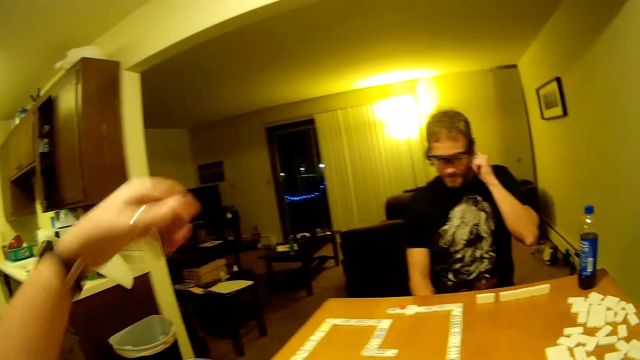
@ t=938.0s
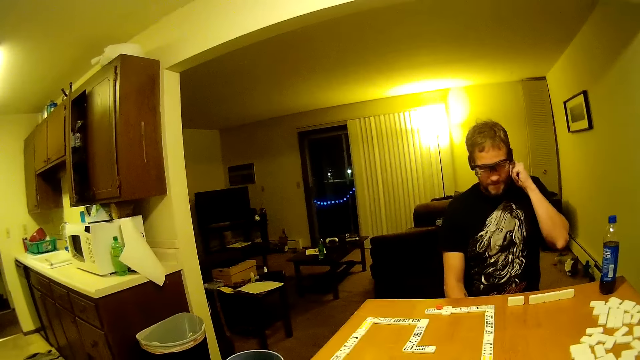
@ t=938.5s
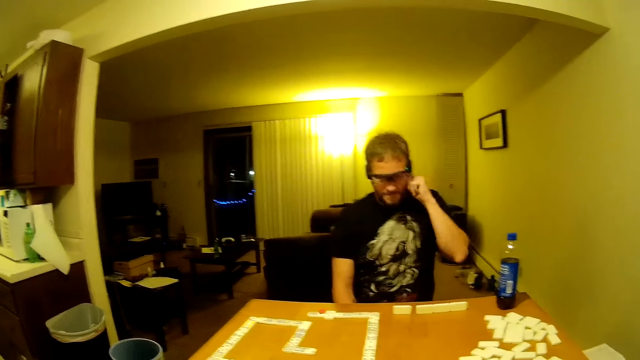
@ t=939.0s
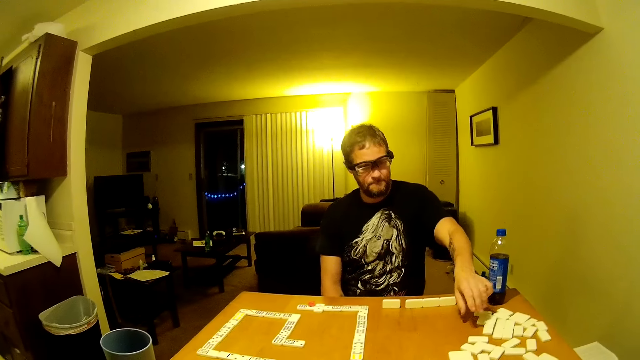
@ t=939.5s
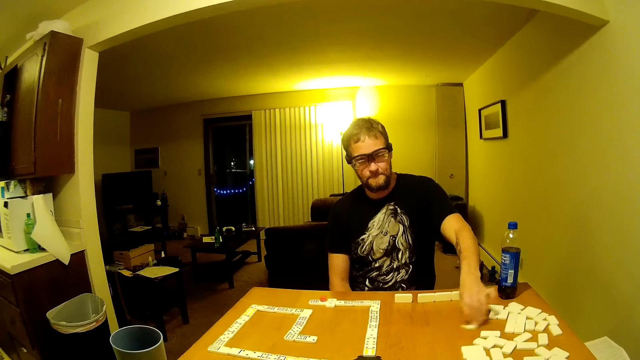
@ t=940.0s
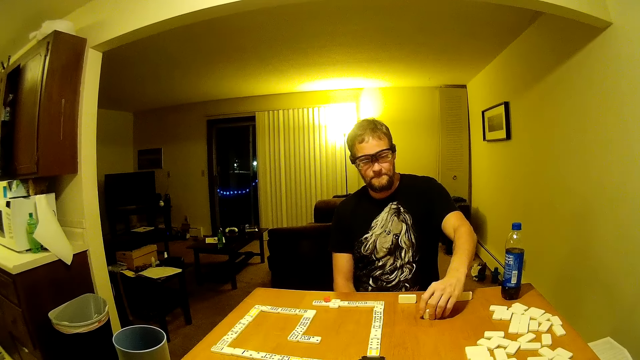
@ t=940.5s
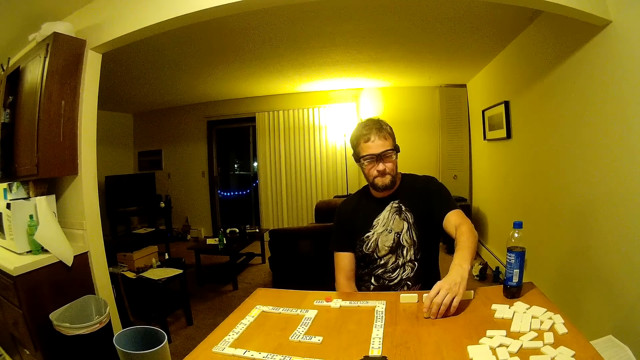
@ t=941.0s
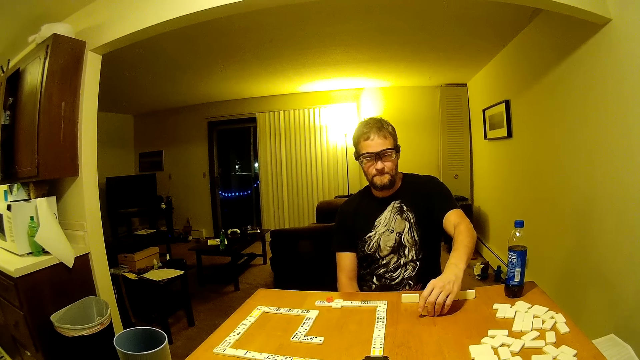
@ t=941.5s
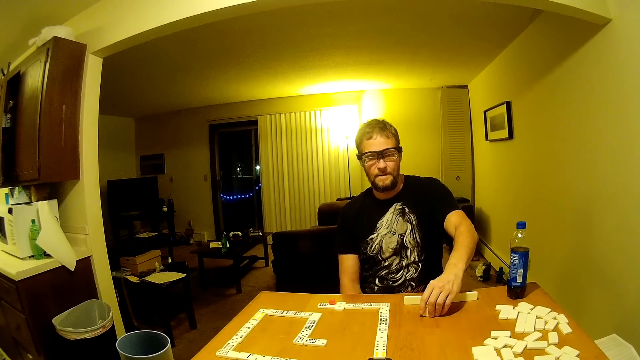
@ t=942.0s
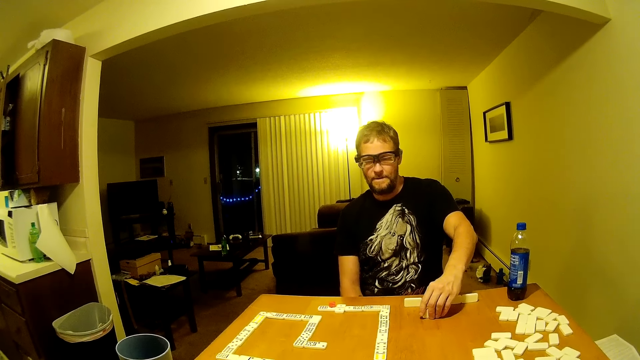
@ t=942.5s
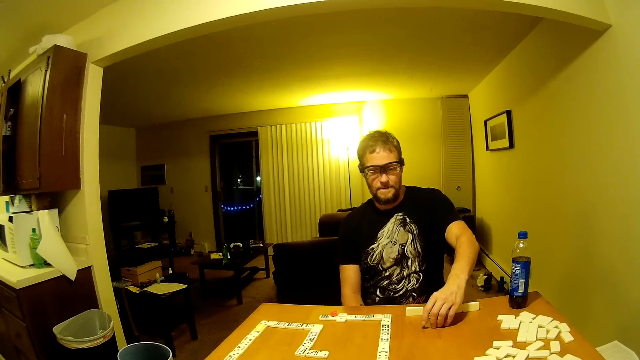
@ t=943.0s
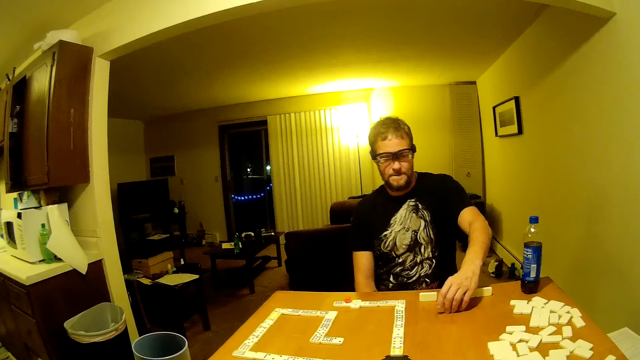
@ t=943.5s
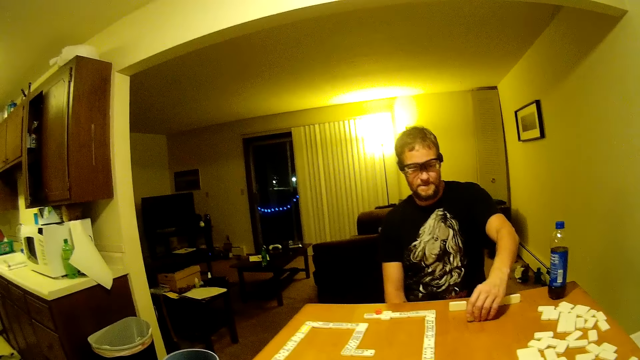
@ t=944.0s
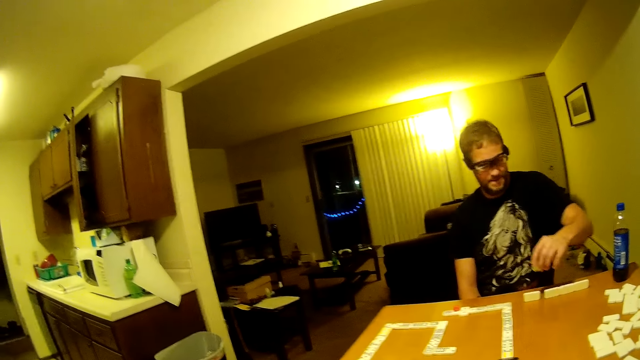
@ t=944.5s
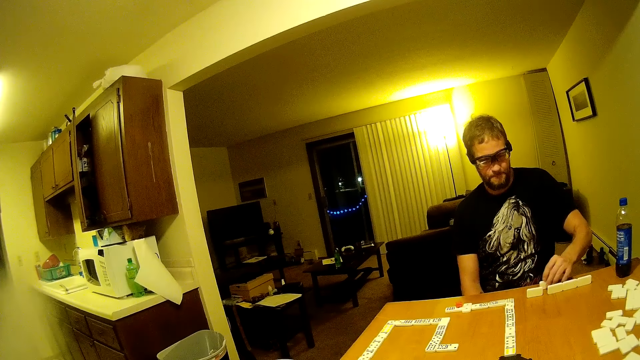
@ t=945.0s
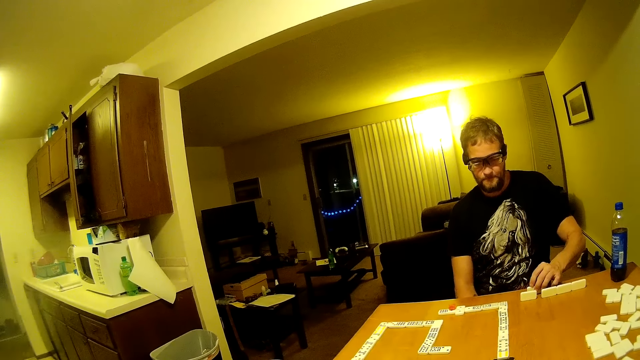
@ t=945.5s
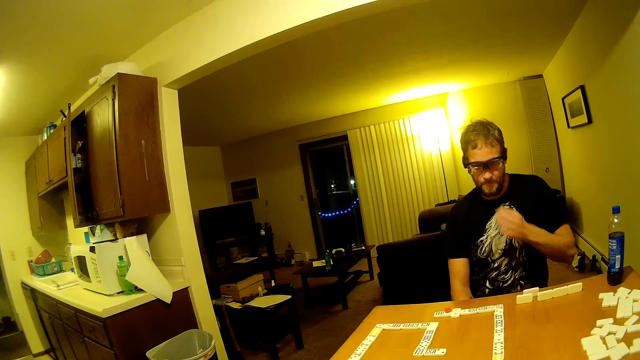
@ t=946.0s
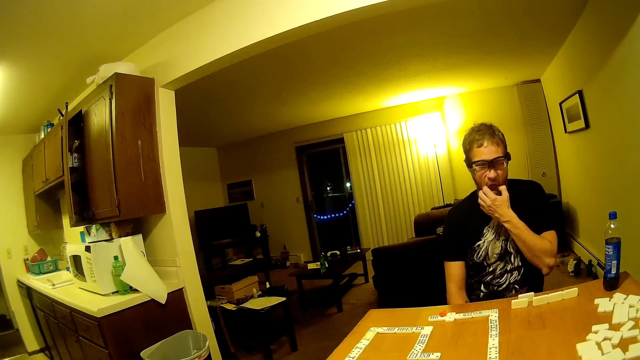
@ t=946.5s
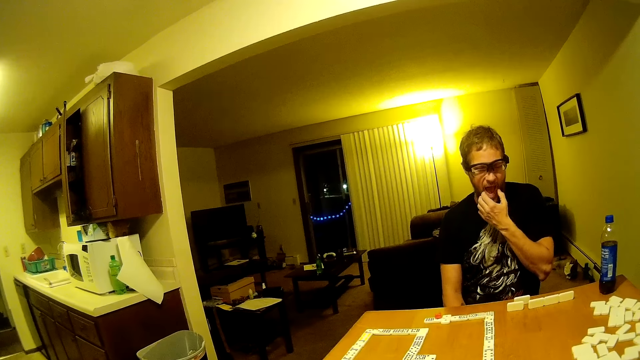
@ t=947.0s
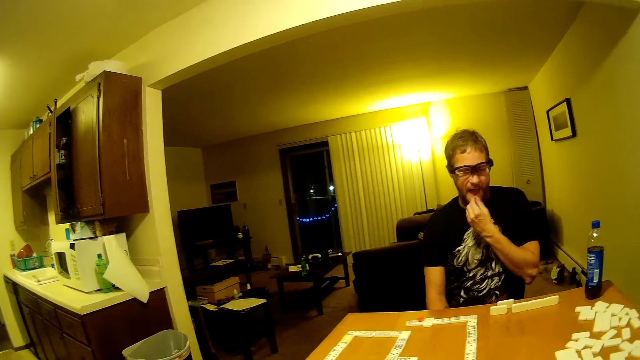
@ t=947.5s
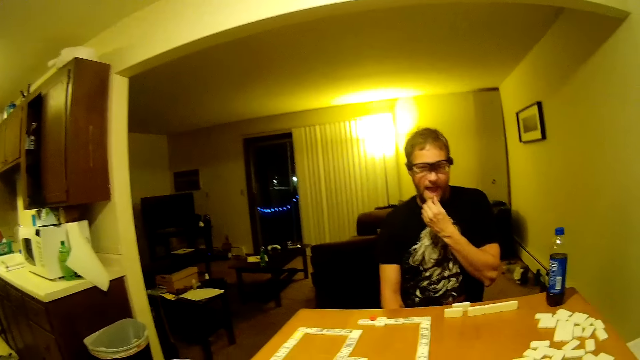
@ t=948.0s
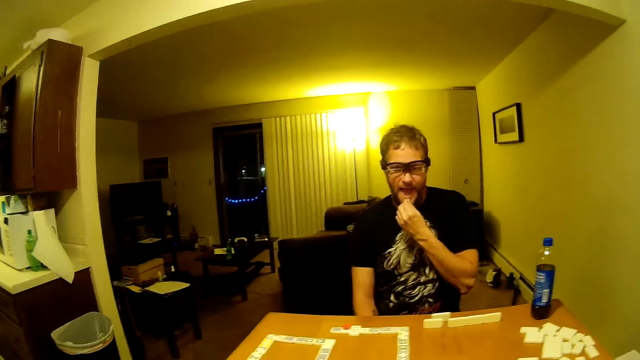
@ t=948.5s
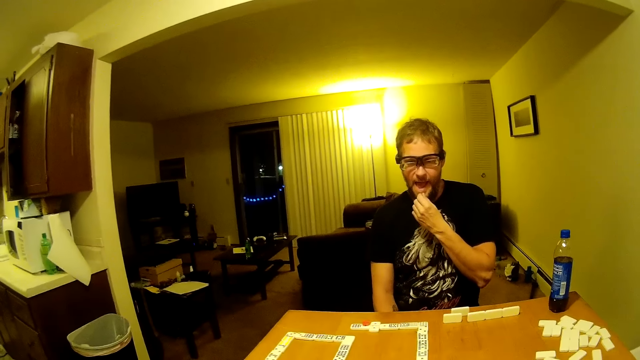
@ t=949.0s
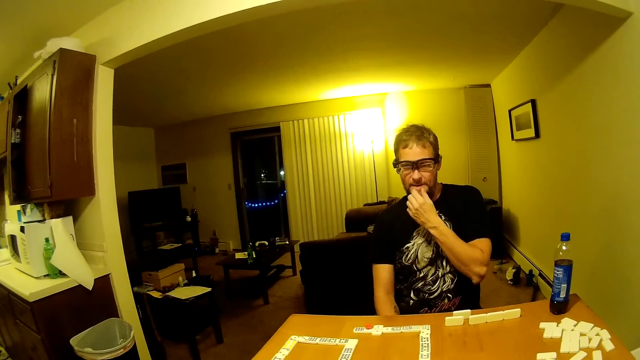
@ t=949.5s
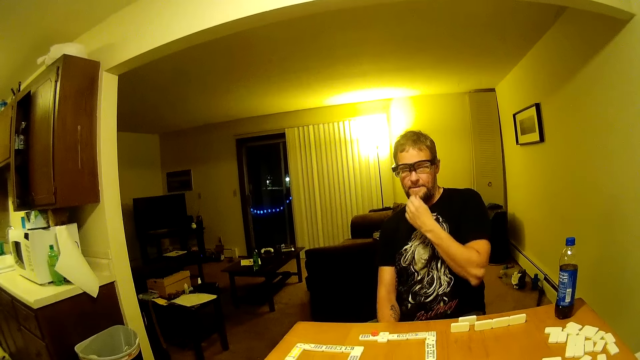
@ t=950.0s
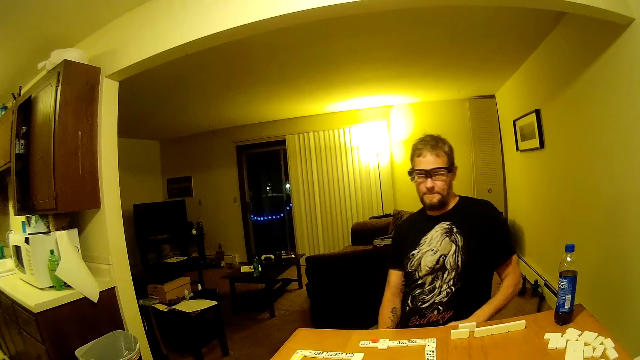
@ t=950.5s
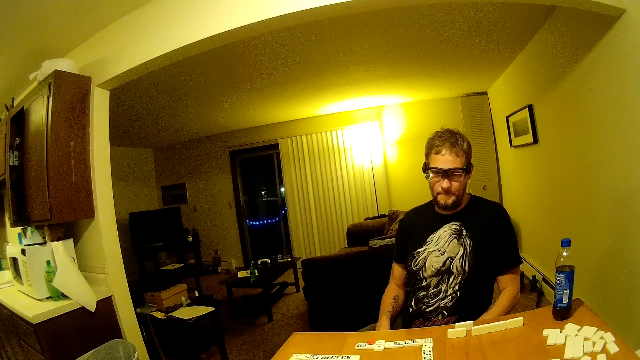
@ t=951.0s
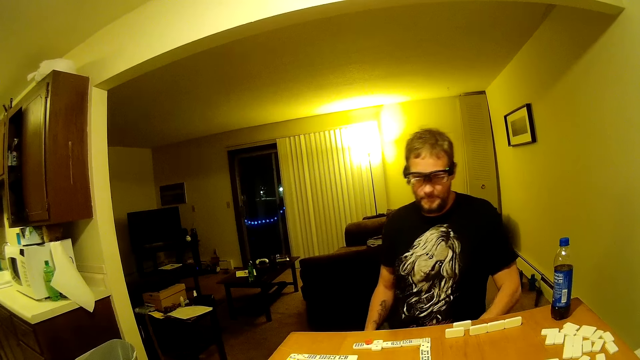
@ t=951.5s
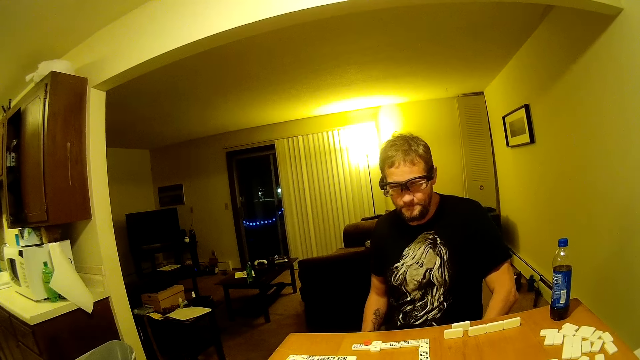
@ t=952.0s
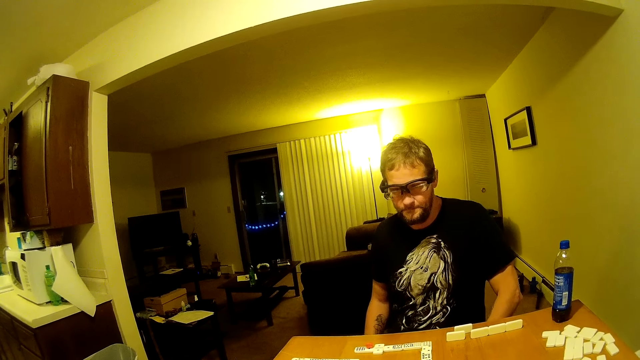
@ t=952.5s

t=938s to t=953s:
A man scratches his ear. The man touches his ear. The camera wearer looks around. The man drags a domino piece, picks a domino from the table, and looks at the domino piece. The camera wearer looks around. The man picks the domino piece, places the domino on the table, drags the domino piece on the table, and touches his mouth. The camera wearer speaks to the man.

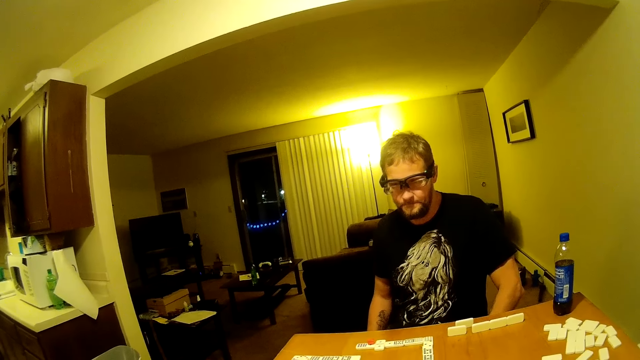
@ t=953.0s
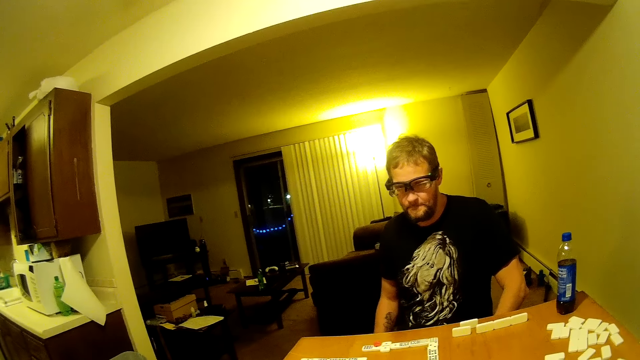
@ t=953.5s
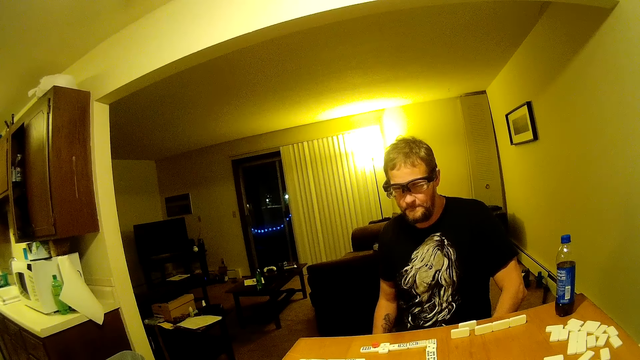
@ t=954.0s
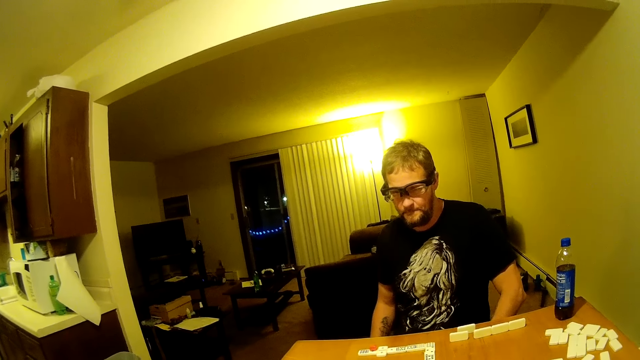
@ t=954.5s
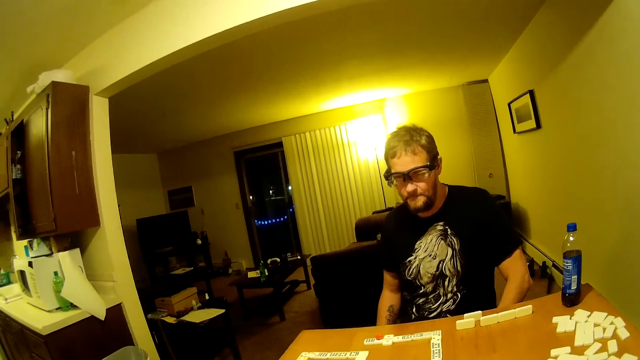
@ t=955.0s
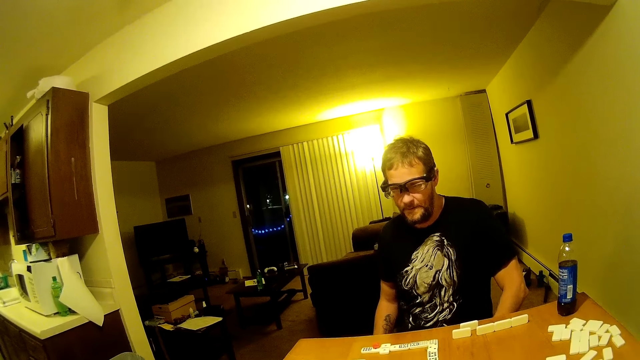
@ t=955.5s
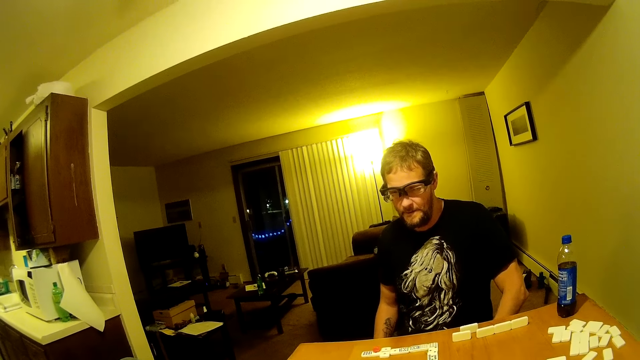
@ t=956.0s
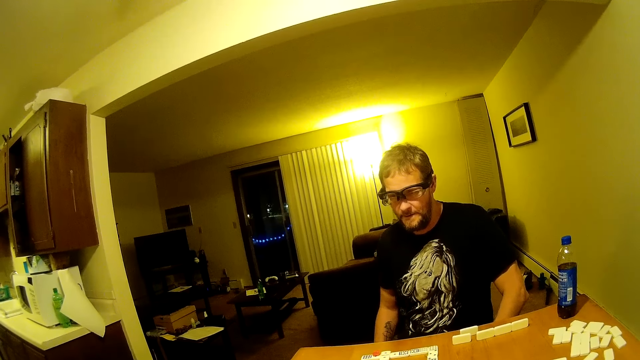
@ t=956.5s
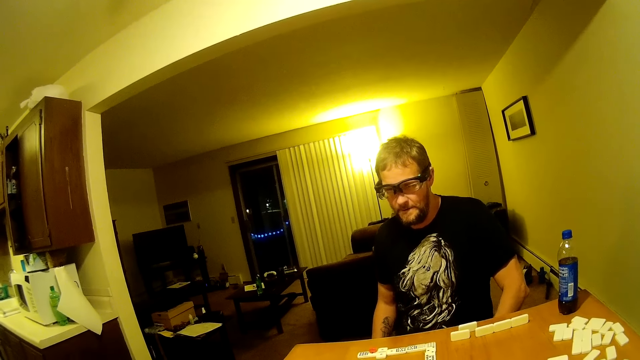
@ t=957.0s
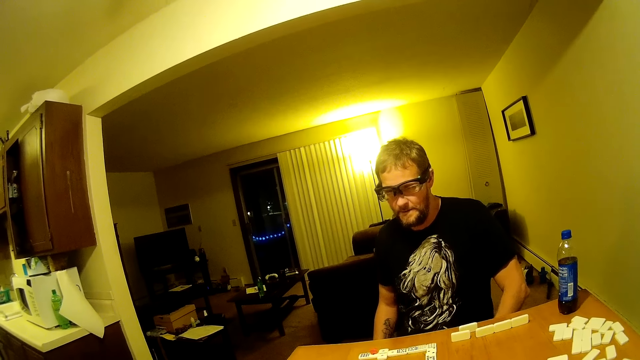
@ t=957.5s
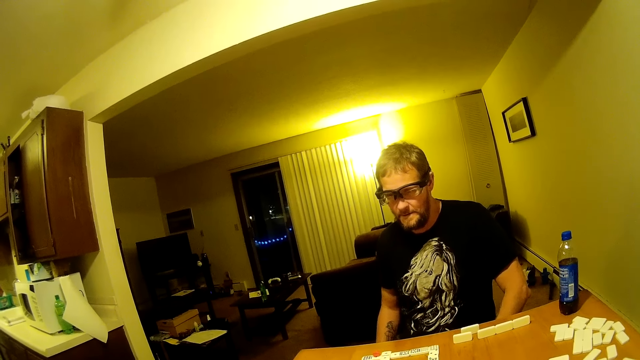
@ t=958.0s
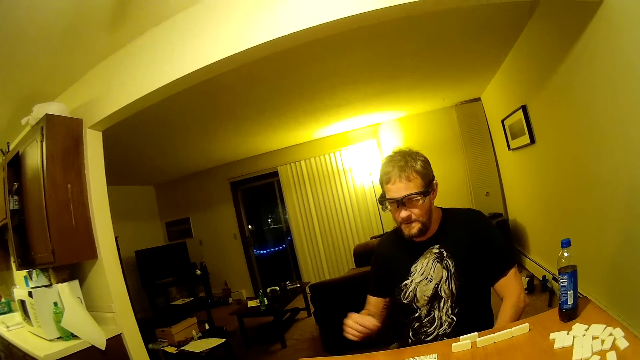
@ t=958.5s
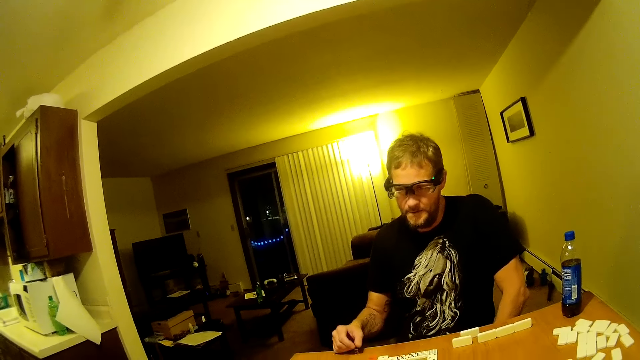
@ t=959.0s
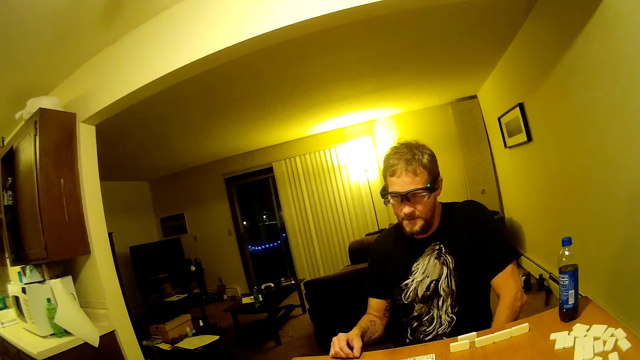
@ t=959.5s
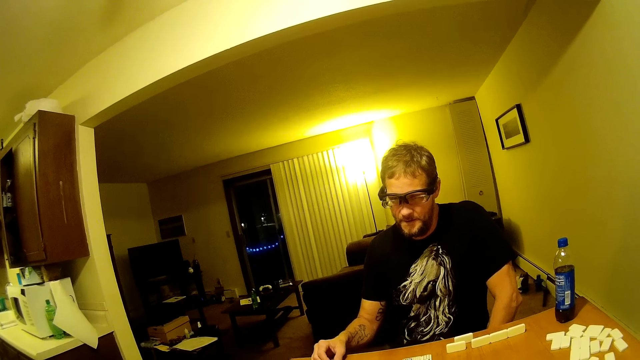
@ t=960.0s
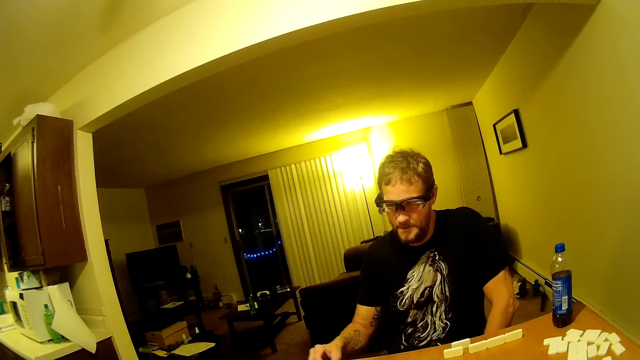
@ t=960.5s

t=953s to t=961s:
A man puts a hand on the table.
